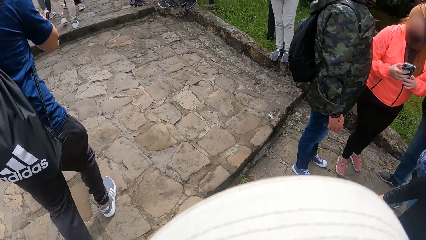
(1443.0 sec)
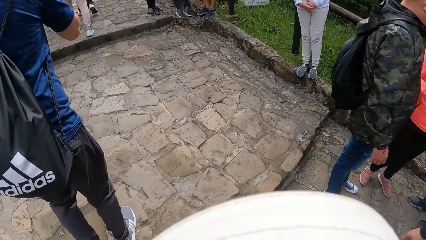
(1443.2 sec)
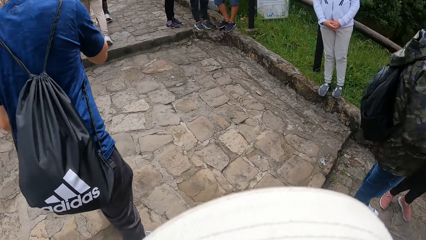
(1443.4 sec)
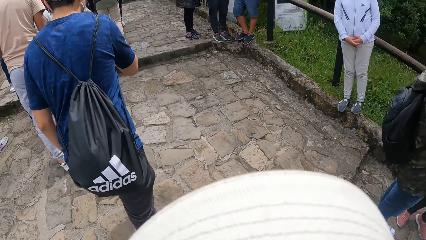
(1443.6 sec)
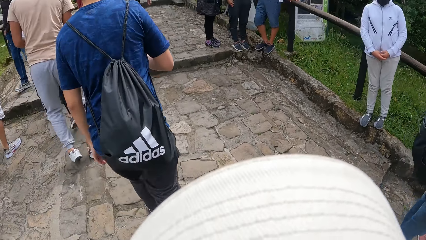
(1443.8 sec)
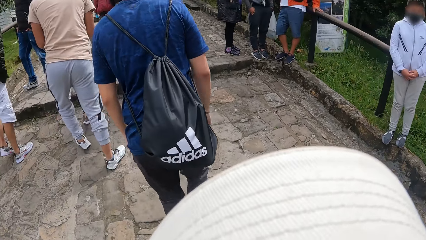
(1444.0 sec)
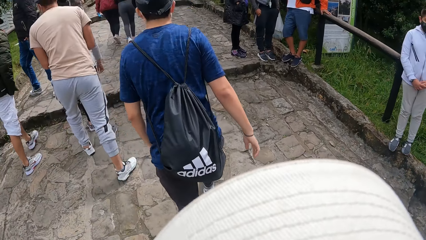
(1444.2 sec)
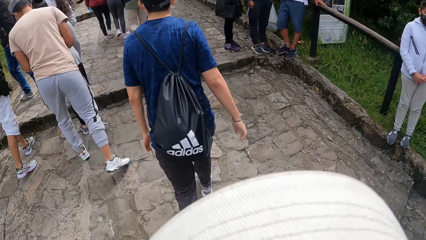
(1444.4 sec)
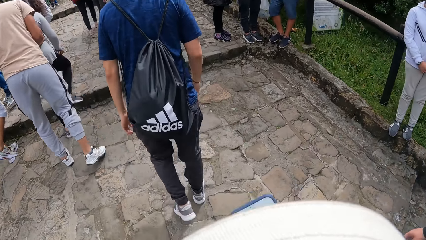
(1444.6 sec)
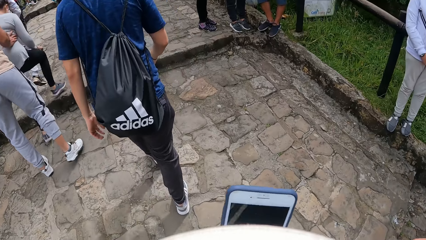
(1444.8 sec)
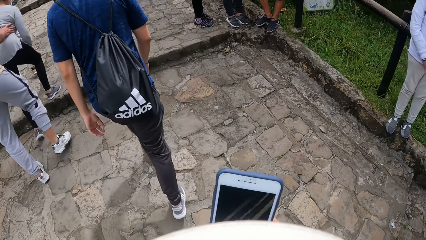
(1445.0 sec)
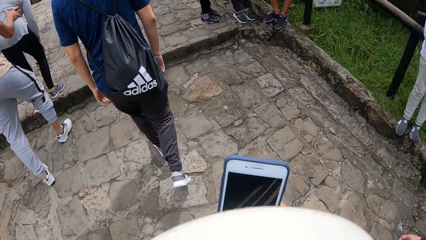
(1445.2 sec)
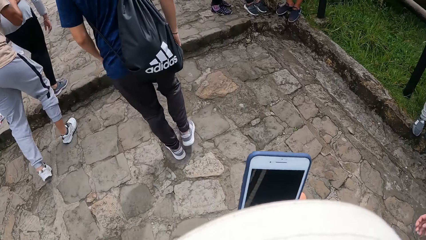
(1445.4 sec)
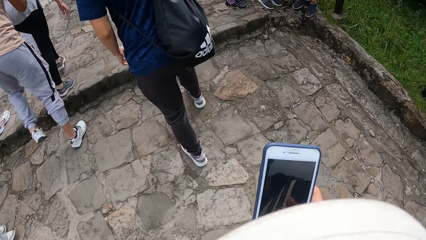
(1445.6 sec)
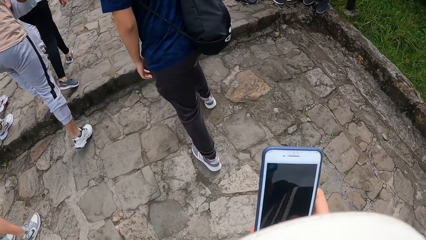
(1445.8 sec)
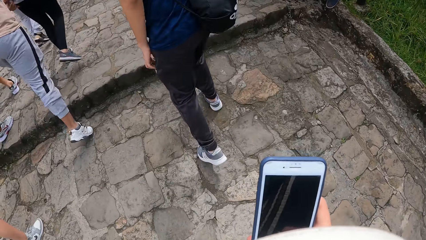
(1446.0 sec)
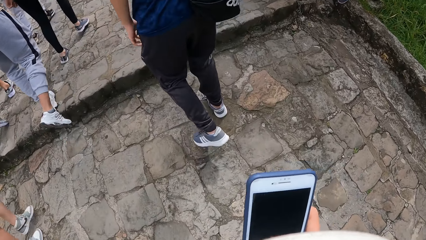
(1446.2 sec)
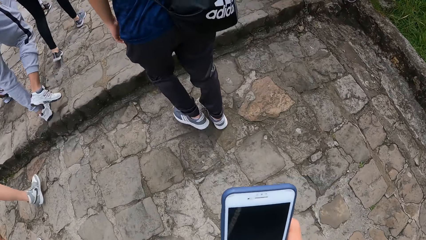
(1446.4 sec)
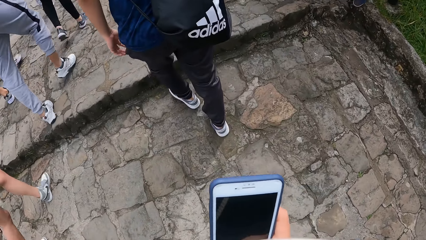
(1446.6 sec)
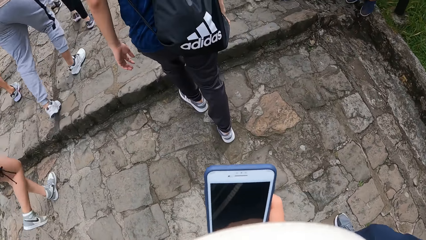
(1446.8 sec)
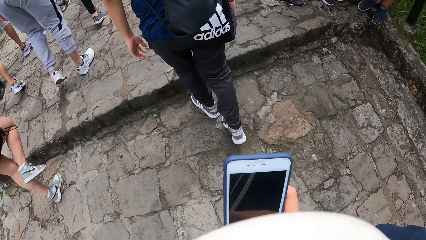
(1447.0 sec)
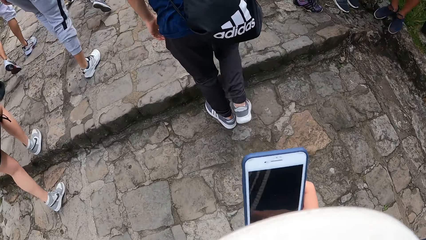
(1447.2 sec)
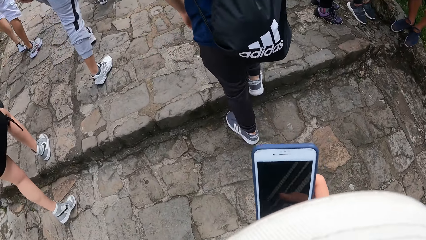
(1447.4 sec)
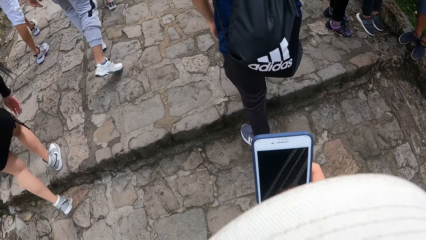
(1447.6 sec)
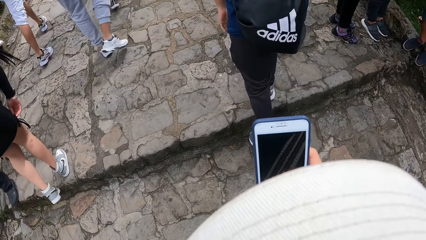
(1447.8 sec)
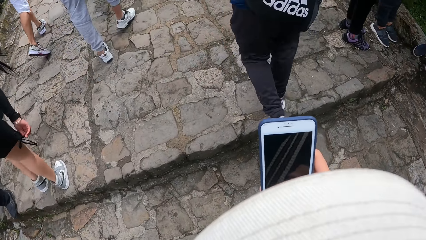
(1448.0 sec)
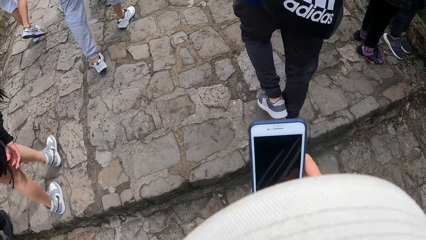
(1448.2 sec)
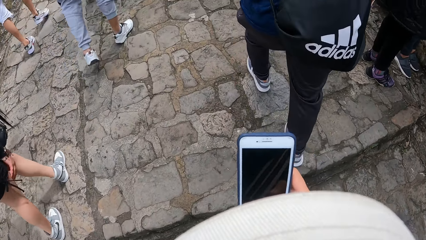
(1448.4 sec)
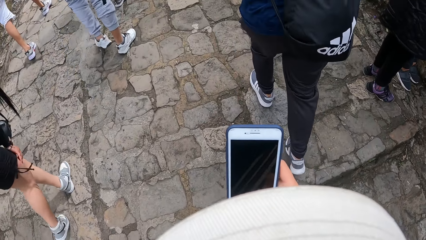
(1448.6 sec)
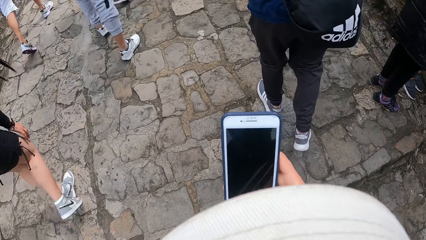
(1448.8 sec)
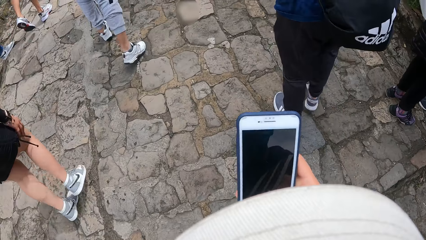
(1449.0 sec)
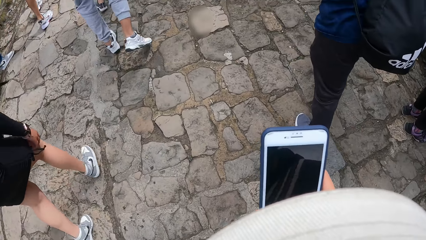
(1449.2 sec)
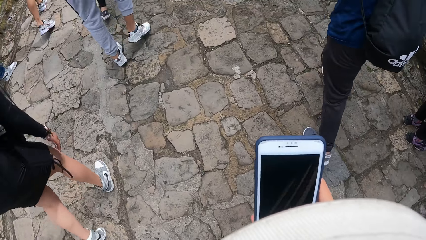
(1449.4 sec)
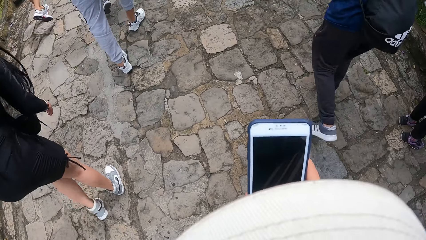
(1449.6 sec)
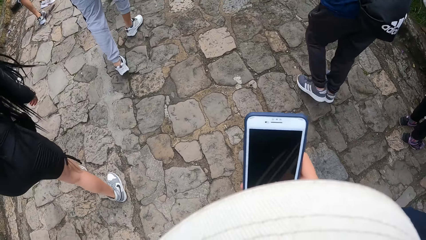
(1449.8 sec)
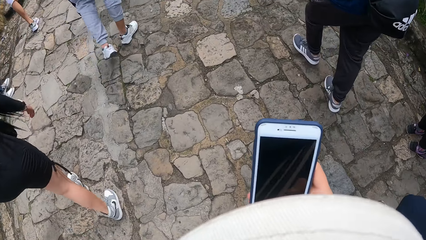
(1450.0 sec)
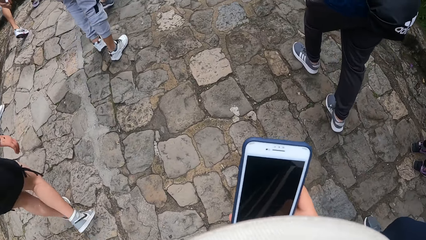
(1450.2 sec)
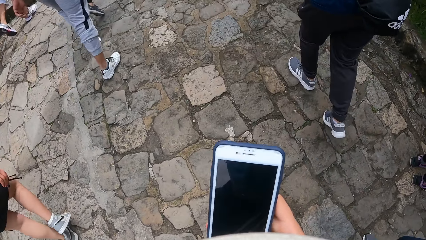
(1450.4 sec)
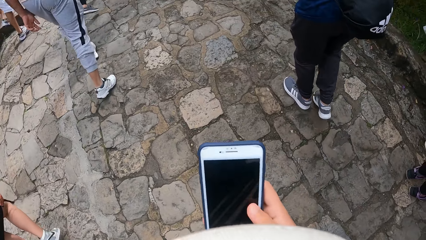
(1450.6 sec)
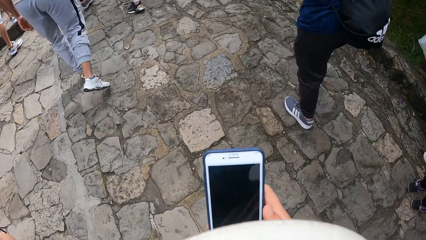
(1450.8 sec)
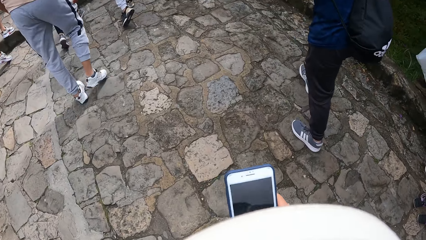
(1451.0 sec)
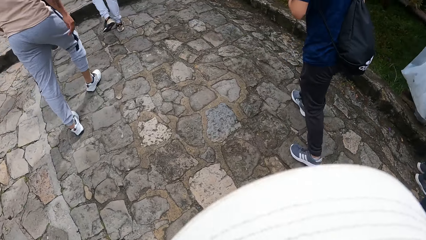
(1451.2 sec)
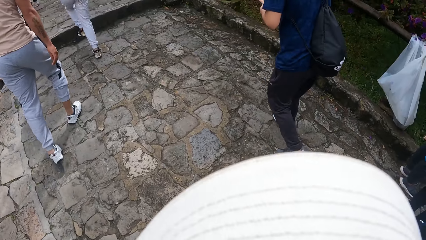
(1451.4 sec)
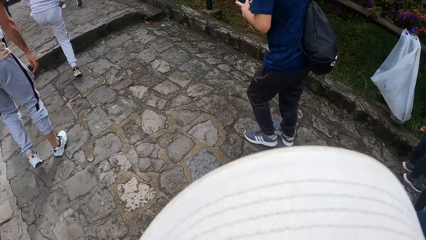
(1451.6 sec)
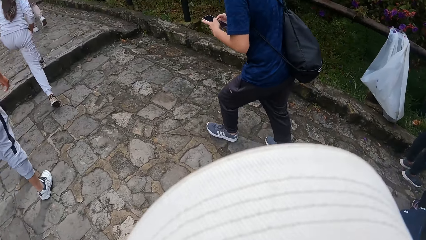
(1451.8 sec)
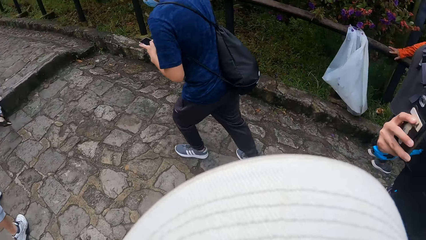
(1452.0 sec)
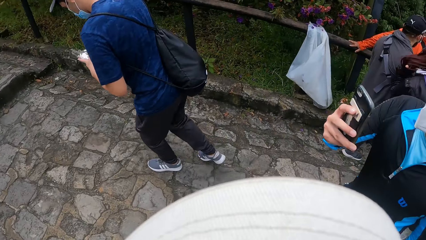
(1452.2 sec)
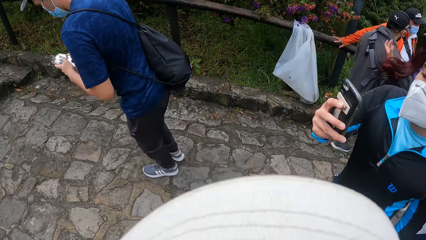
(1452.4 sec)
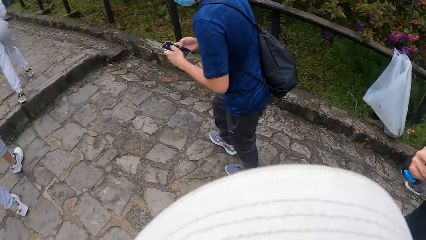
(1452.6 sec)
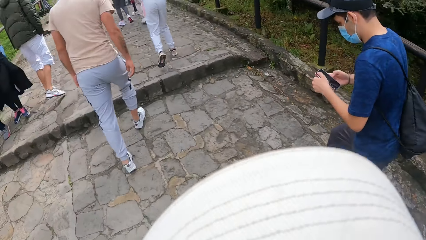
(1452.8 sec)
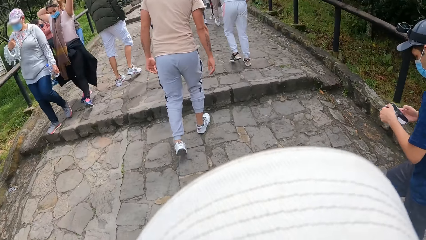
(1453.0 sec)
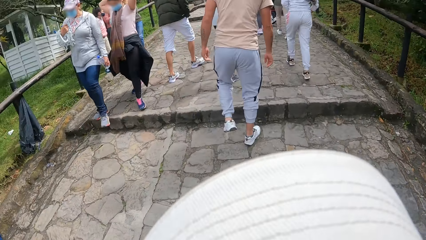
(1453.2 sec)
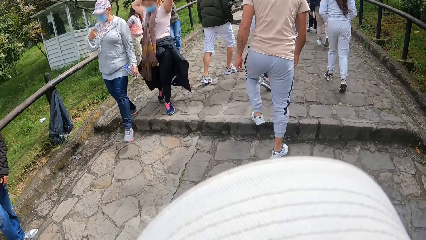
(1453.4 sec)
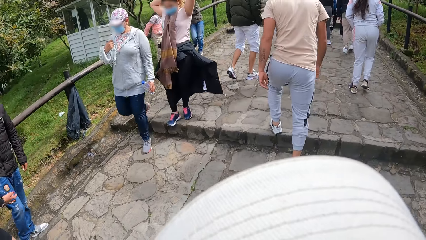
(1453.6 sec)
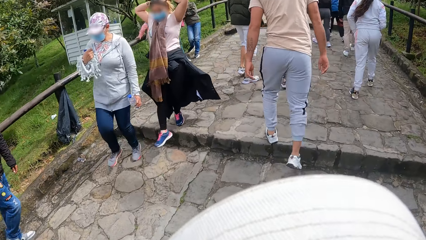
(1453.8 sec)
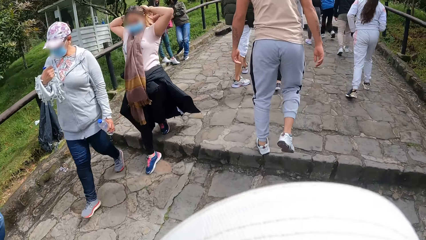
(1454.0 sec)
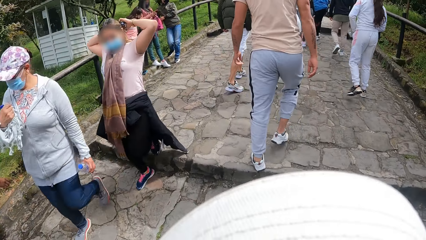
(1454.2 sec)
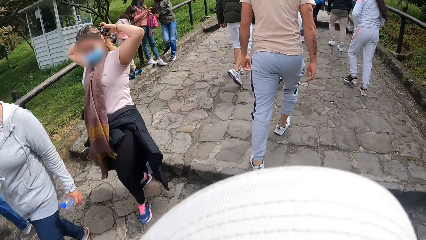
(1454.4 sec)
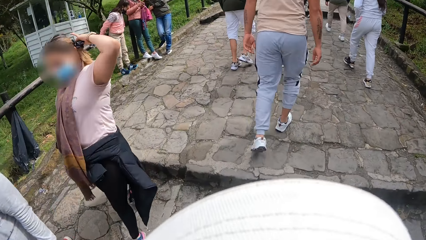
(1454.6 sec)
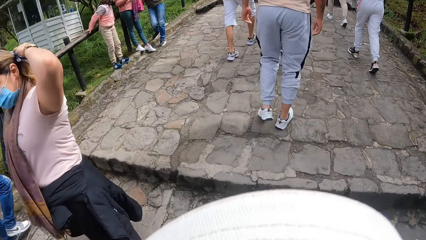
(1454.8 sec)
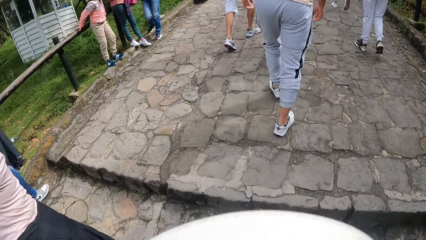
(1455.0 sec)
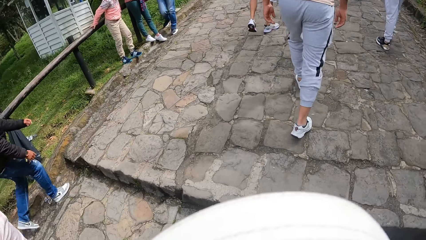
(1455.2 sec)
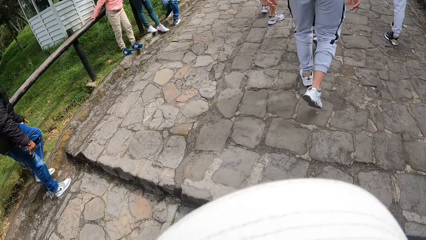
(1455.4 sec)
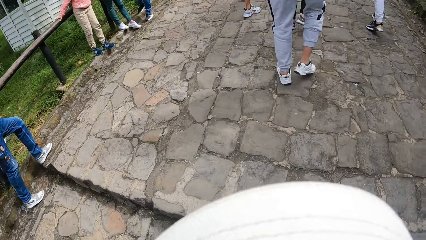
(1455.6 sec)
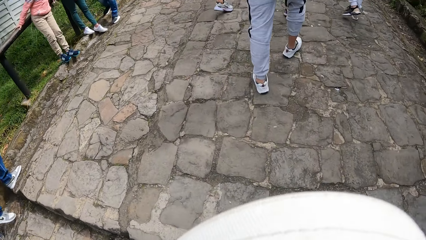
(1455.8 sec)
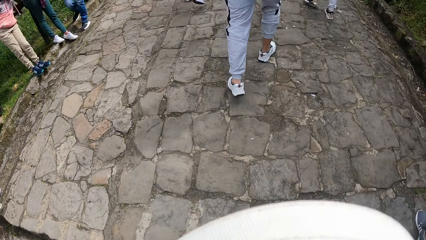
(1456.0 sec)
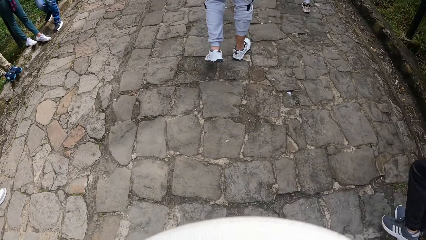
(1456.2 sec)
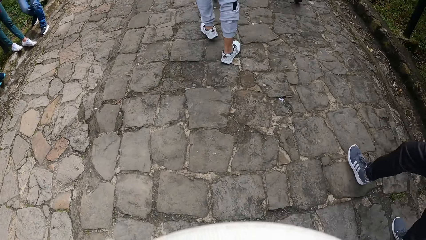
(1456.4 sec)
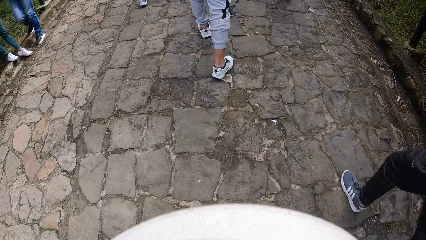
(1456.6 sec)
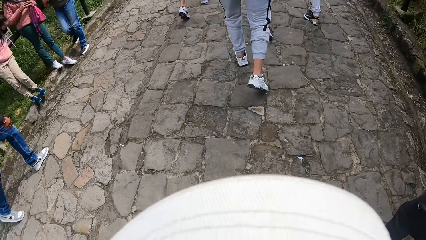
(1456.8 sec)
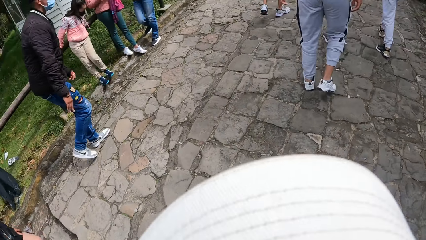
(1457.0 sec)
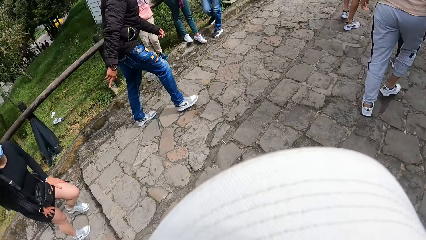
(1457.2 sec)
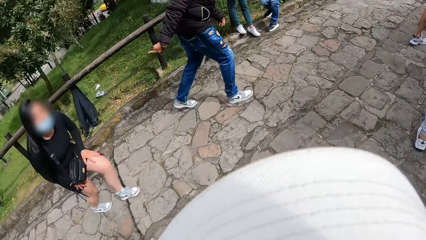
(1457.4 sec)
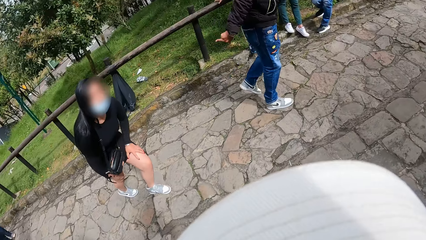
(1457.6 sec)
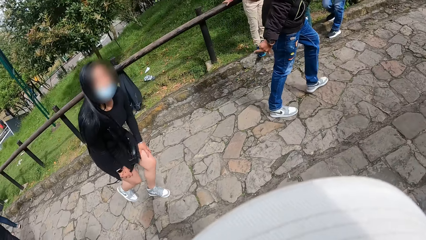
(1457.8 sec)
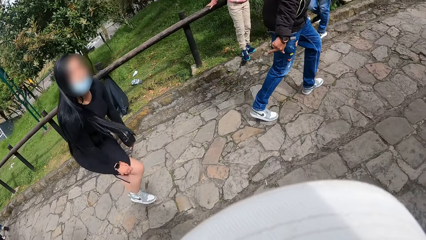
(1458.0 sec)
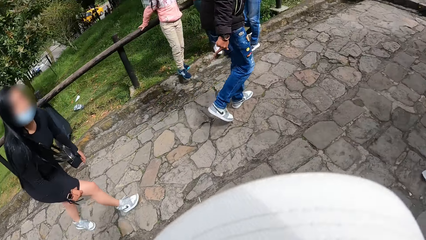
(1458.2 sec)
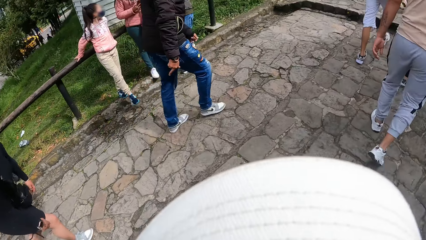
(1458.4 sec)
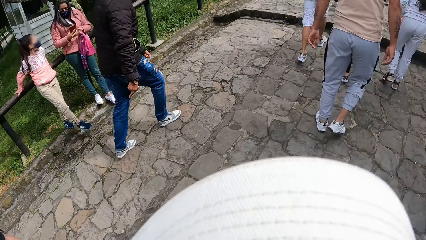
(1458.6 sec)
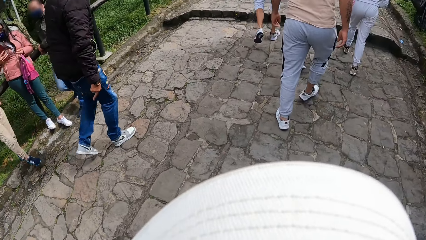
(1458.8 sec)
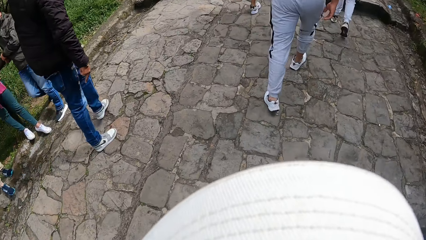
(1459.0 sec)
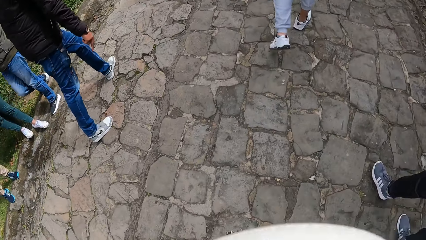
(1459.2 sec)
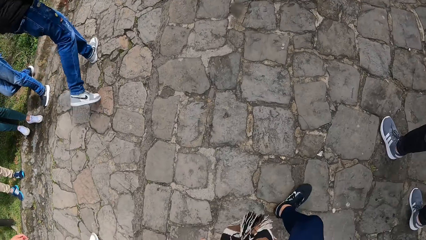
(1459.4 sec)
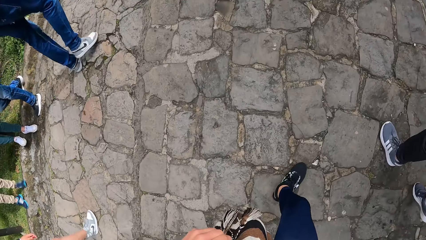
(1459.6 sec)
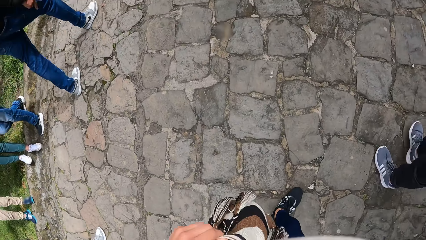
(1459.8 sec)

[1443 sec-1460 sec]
The camera wearer presses the phone with his right hand. He operates the phone. He walks around the pavement.
